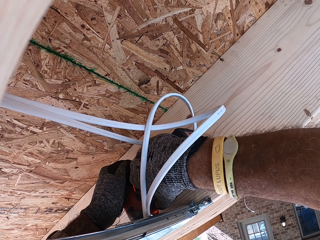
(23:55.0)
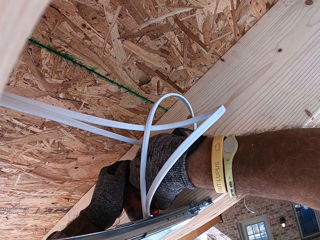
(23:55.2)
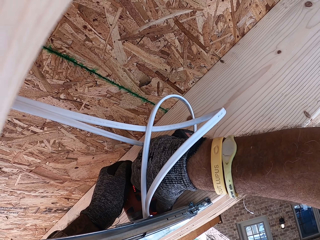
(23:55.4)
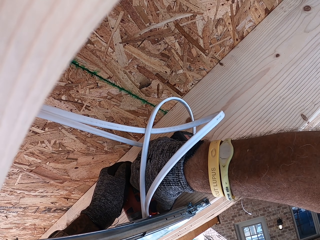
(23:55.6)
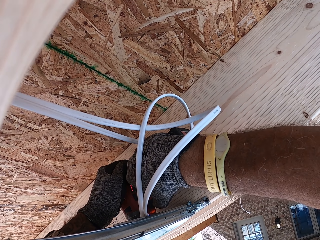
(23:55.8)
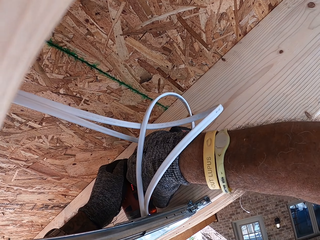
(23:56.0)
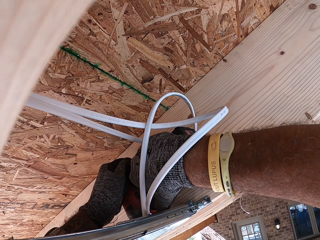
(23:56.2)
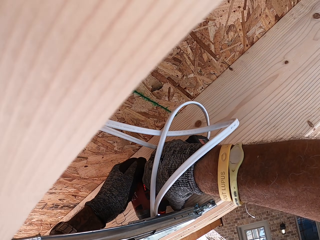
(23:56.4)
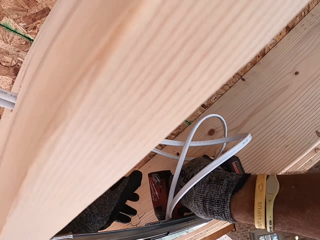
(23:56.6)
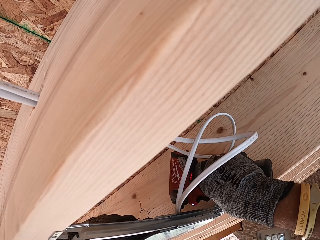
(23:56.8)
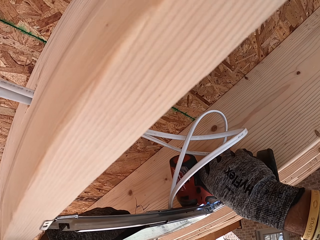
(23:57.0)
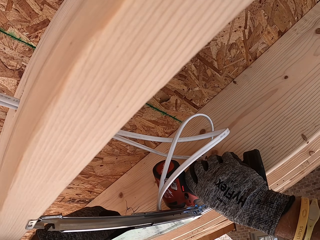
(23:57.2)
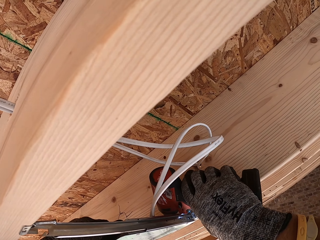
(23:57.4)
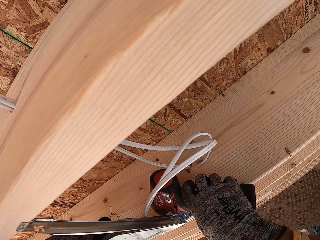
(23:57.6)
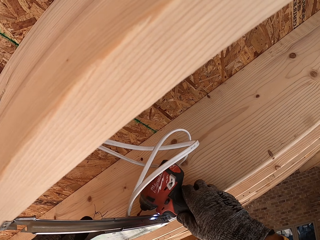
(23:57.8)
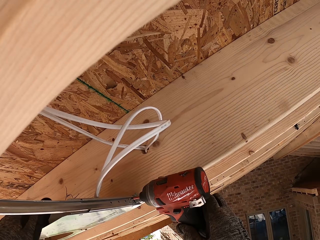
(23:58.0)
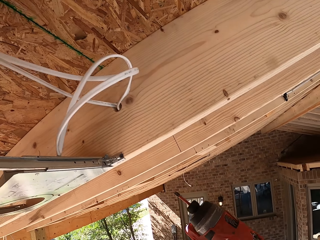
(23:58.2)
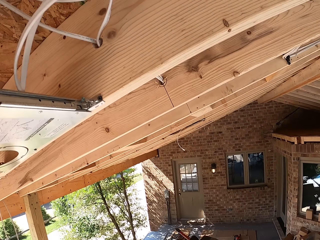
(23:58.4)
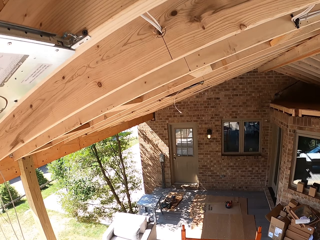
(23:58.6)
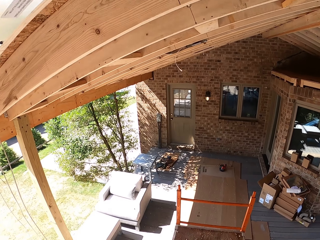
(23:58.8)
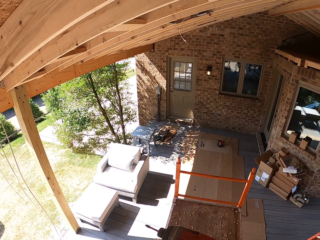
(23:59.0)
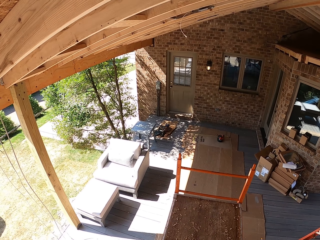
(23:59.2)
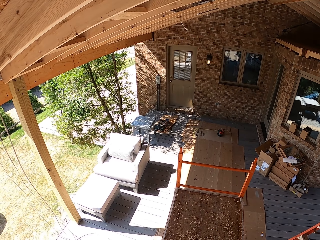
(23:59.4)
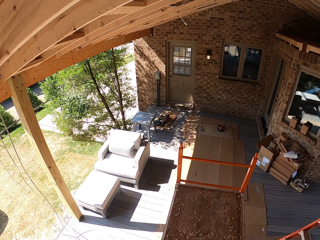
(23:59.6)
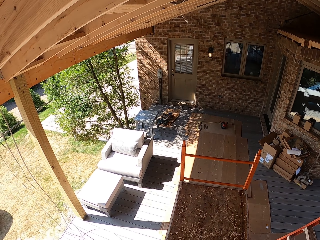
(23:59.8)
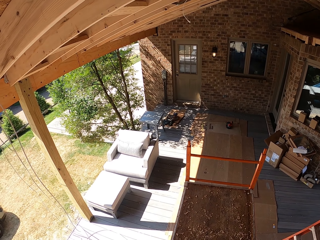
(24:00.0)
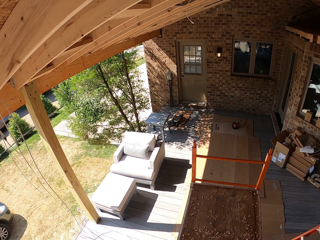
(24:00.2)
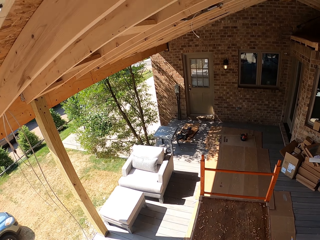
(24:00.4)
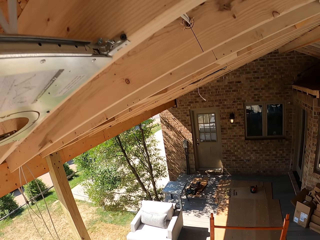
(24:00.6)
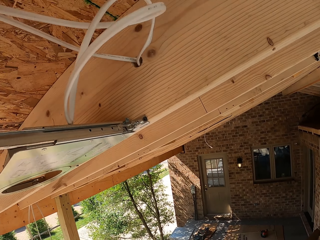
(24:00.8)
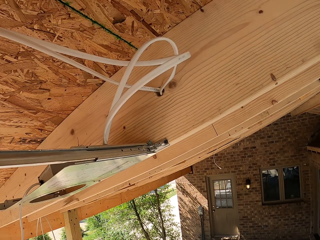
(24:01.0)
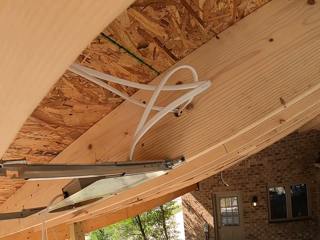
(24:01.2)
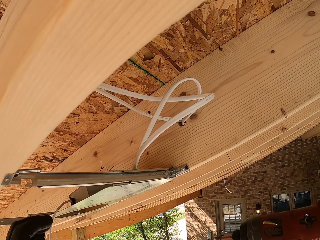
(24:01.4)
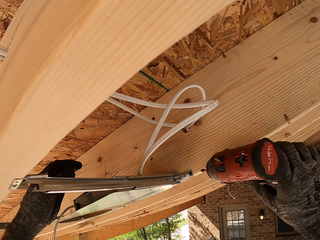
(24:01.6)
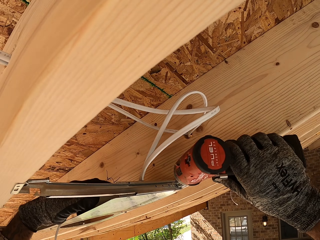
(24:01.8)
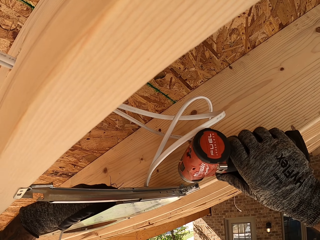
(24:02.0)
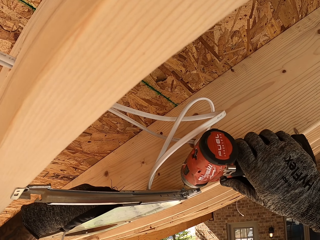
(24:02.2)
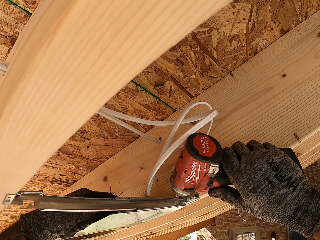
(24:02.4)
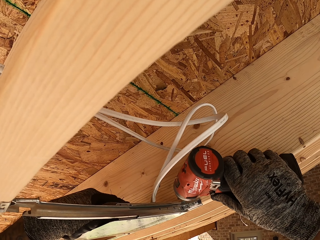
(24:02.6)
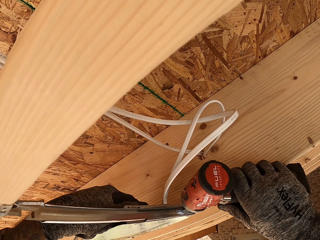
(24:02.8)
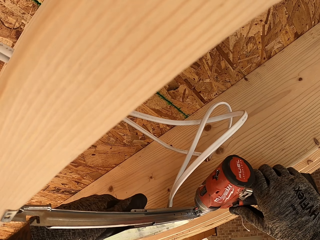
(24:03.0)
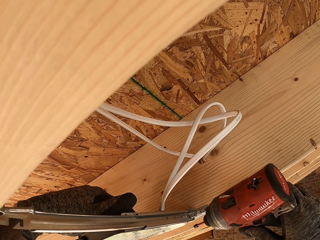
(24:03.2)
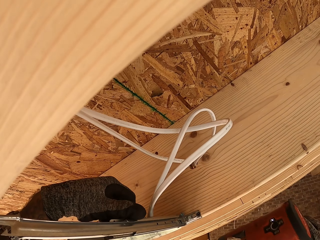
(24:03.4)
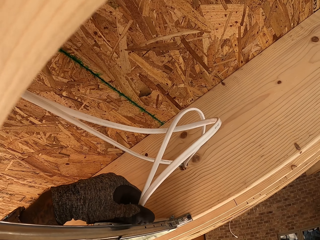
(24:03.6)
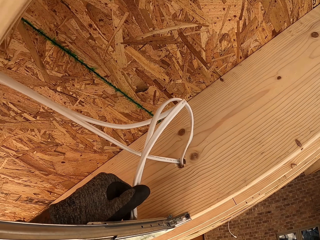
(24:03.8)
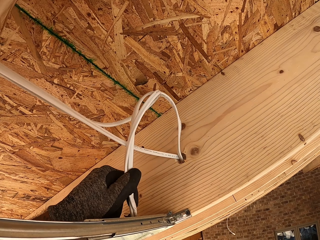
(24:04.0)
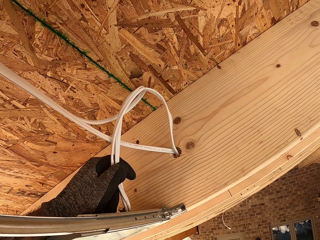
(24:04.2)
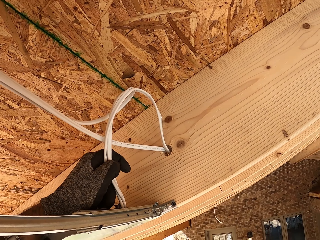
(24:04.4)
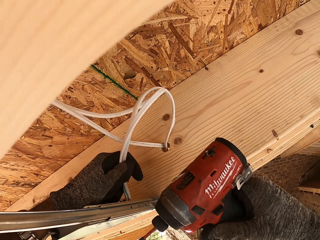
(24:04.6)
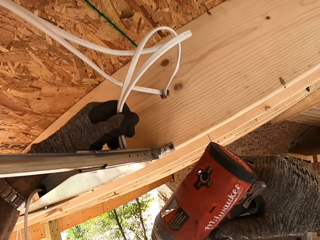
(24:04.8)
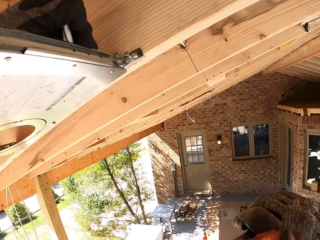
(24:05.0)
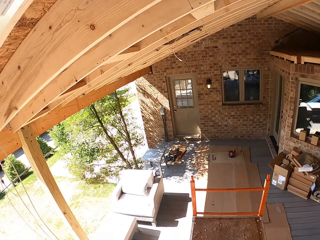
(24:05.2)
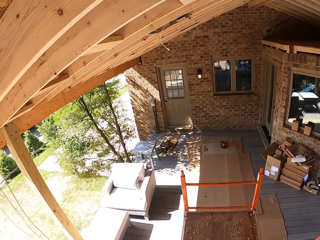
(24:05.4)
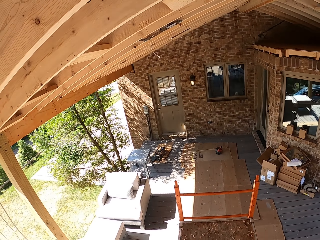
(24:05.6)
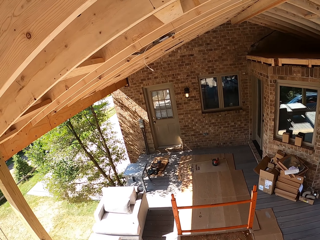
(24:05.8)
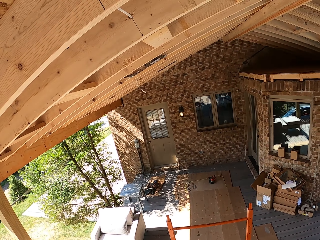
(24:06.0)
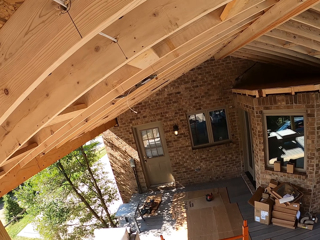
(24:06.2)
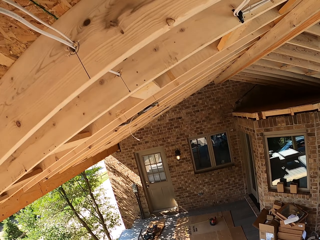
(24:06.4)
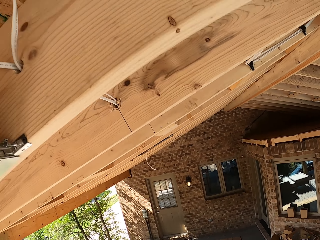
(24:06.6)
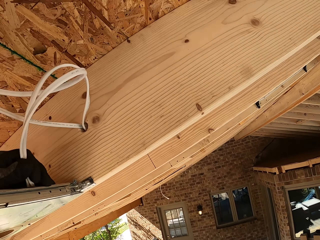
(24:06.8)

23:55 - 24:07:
The camera wearer withdraws the drill. They look around. They hold the drill. They hold the wire. They hold the drill. They look down.

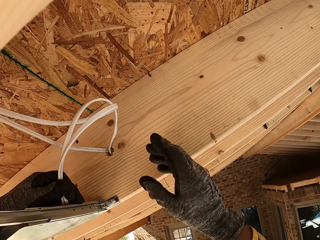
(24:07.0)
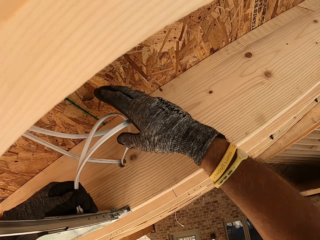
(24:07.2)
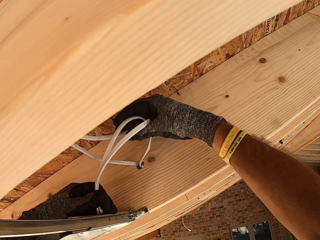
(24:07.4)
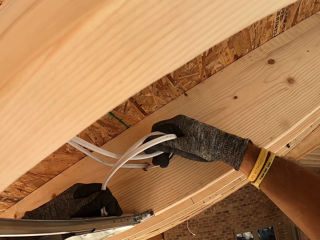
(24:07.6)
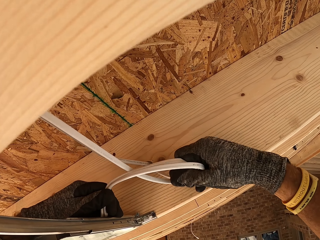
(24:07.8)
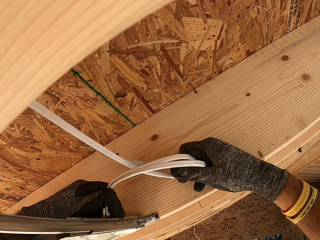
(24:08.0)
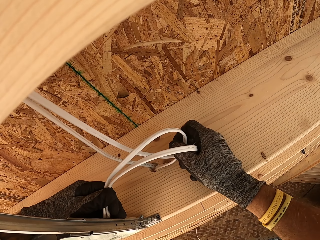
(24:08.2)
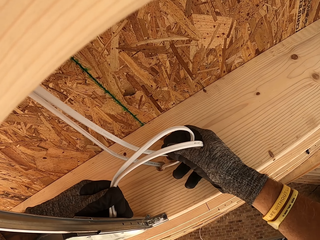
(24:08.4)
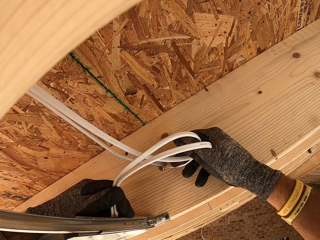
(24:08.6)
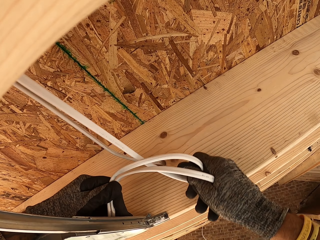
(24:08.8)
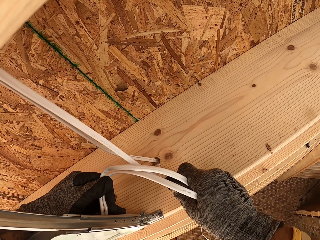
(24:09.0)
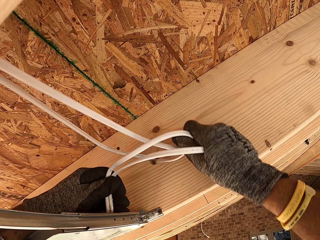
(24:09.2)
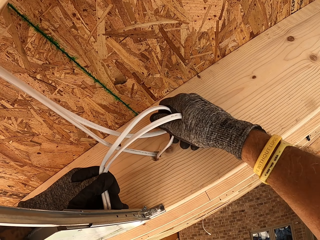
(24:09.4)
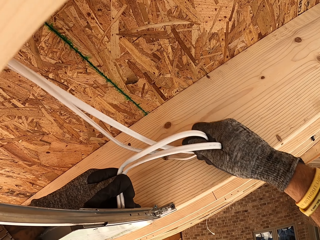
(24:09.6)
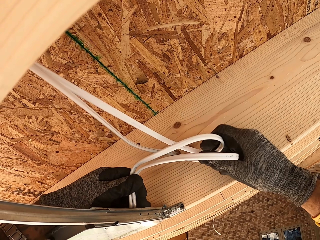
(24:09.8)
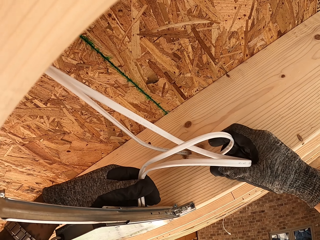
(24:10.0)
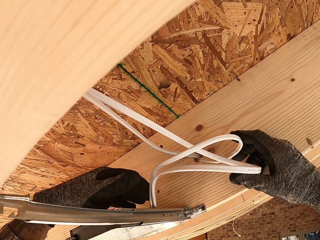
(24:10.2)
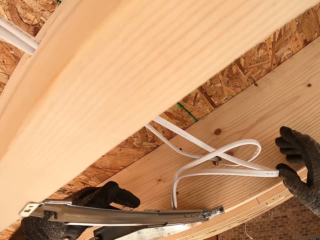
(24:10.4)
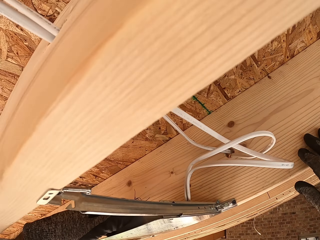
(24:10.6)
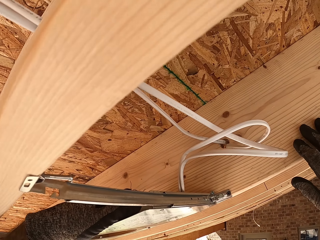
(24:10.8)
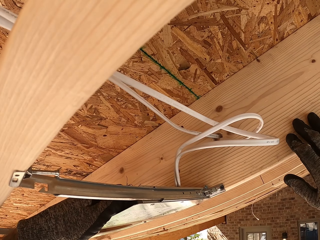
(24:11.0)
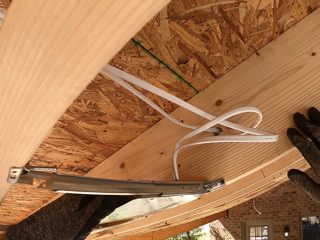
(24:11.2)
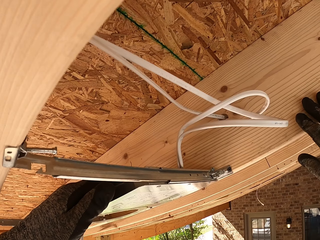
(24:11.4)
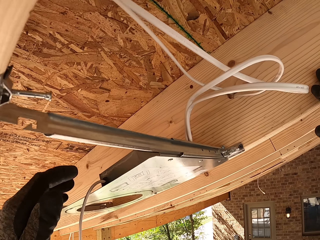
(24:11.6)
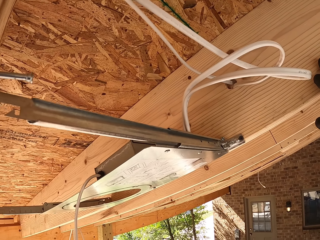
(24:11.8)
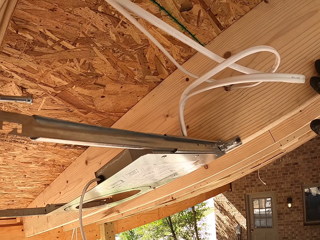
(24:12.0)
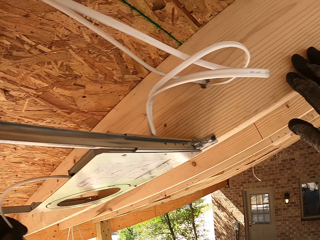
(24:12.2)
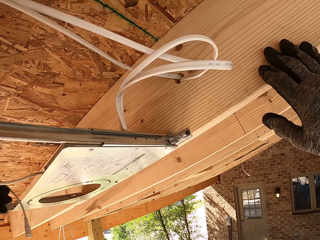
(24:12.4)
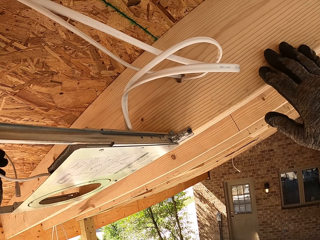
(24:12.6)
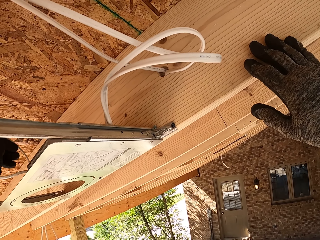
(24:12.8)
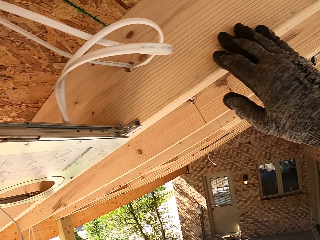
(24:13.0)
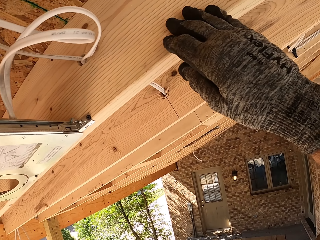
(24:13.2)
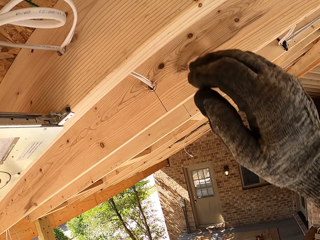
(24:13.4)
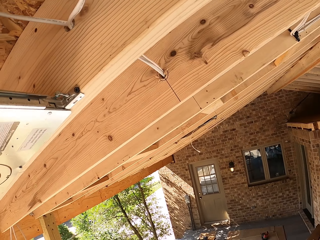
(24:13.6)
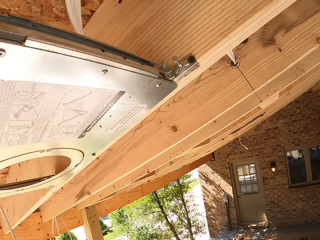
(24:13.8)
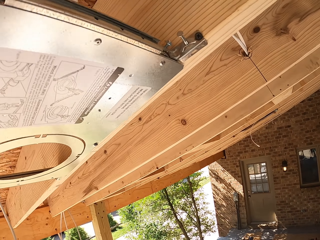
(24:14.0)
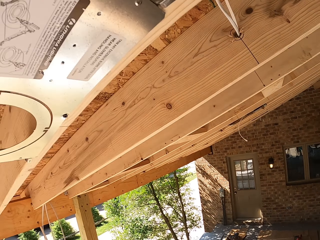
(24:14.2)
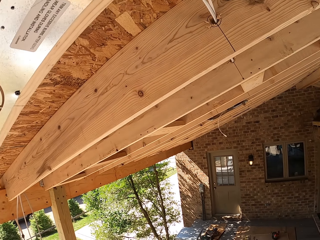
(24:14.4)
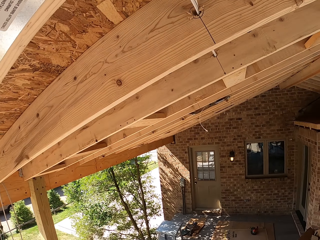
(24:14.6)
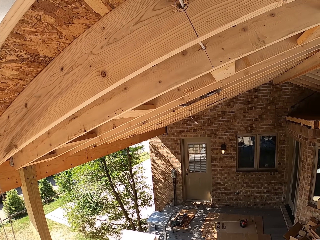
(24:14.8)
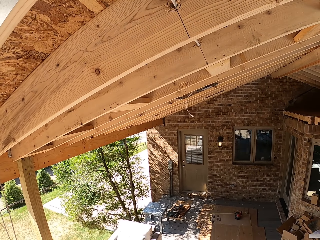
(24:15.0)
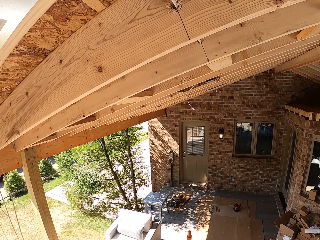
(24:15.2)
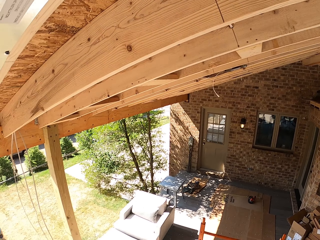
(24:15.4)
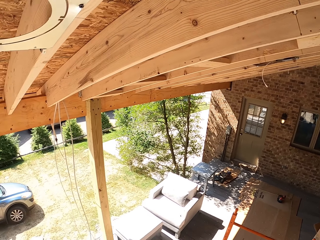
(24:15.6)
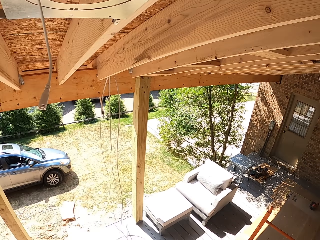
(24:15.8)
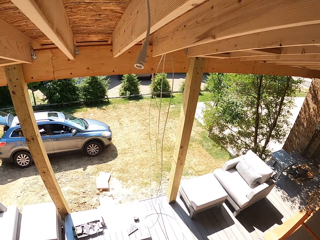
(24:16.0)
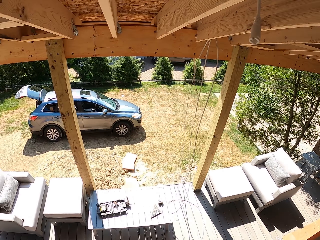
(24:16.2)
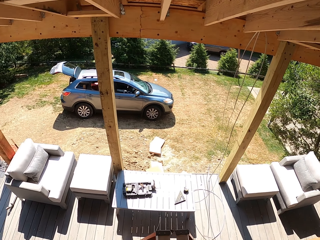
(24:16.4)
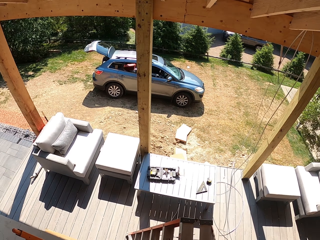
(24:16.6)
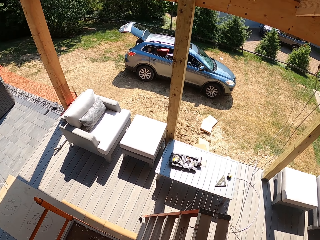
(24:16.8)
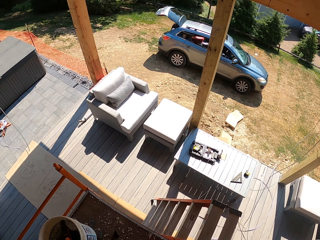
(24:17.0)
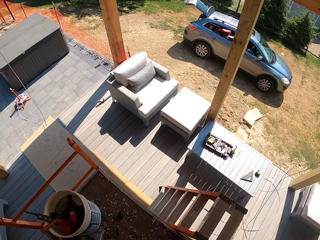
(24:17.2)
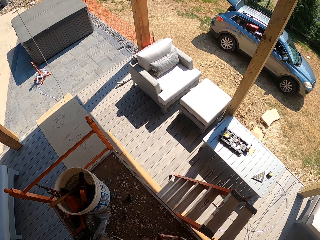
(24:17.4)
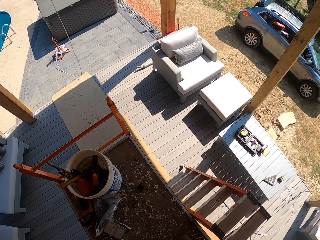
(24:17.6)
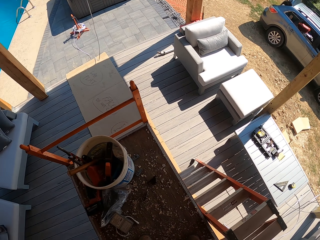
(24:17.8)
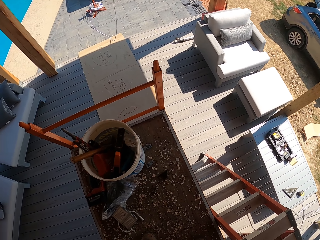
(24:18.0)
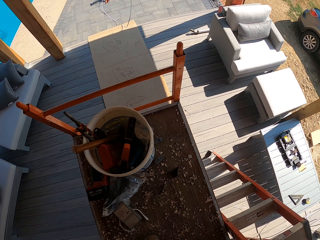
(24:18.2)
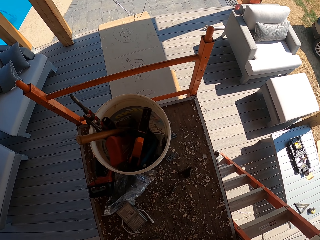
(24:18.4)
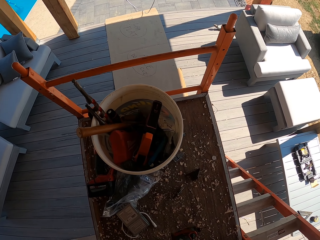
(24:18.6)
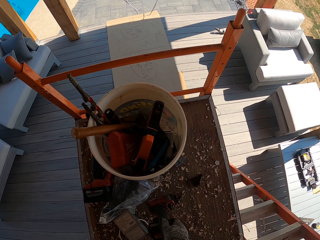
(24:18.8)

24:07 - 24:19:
The camera wearer fixes the wire. They fold the cable. They turn around. They place the drill on the work surface.
